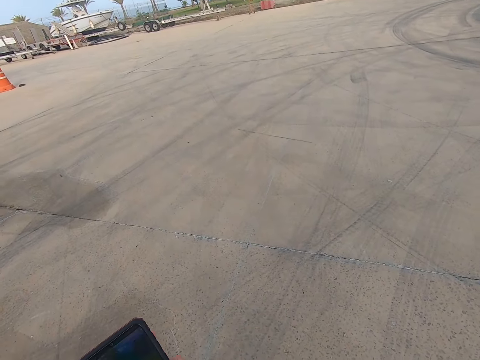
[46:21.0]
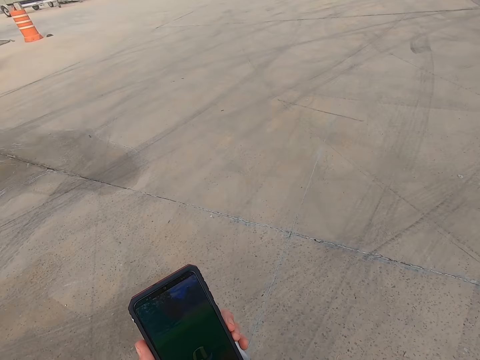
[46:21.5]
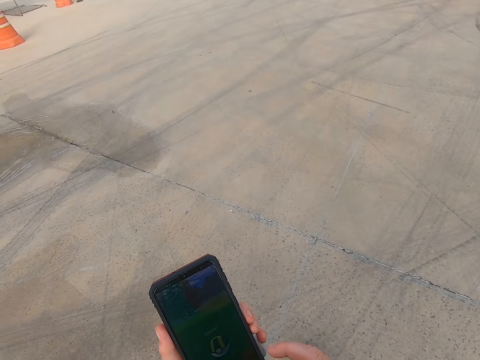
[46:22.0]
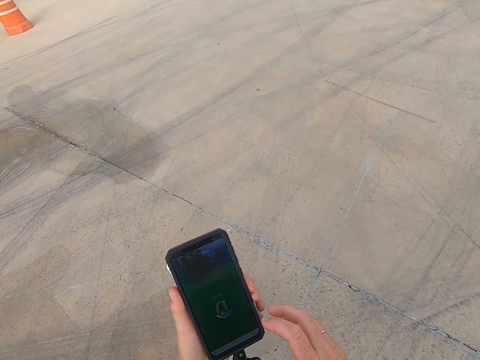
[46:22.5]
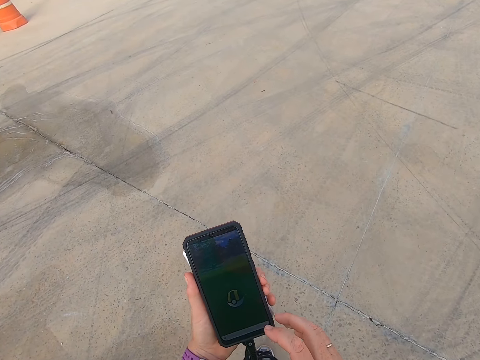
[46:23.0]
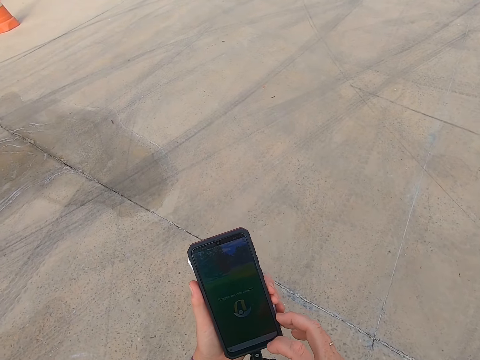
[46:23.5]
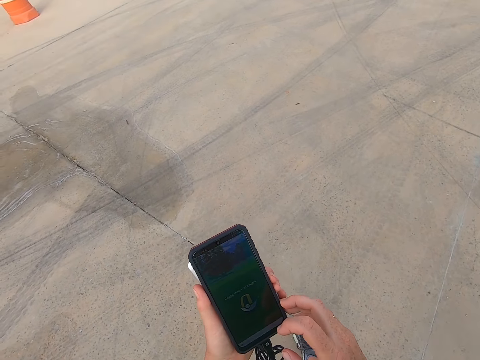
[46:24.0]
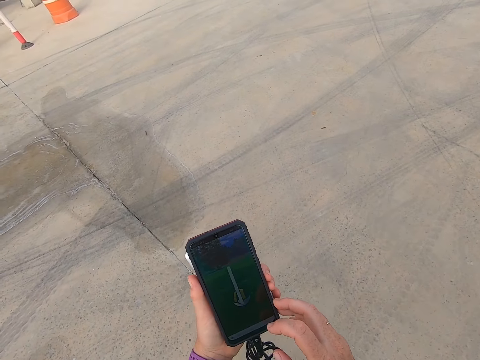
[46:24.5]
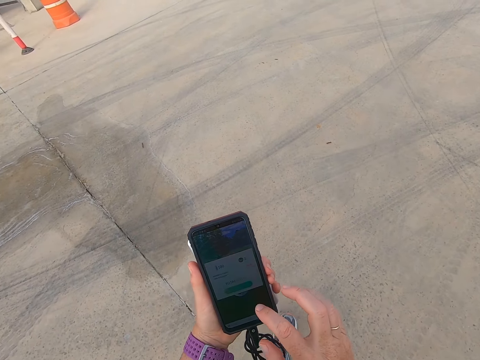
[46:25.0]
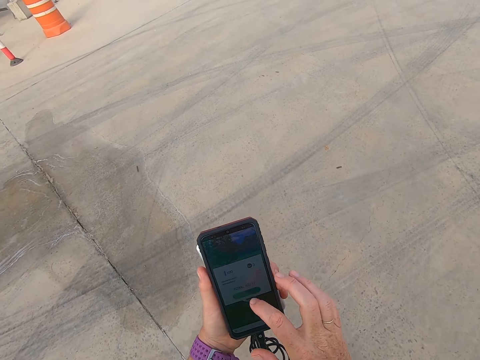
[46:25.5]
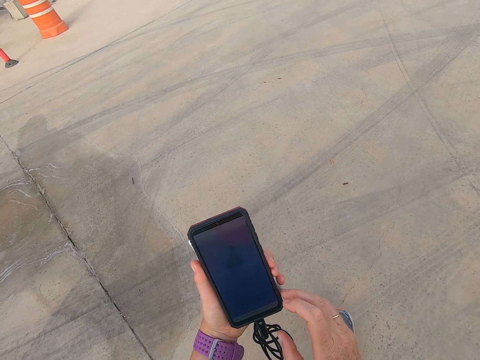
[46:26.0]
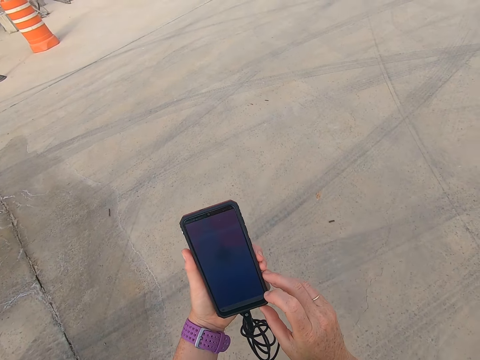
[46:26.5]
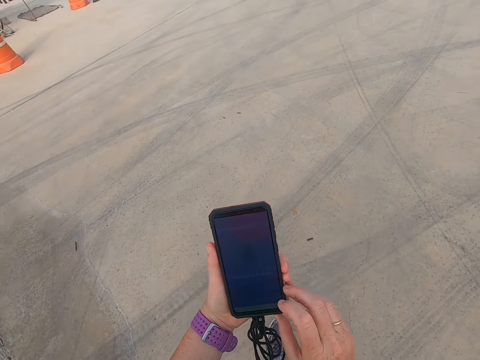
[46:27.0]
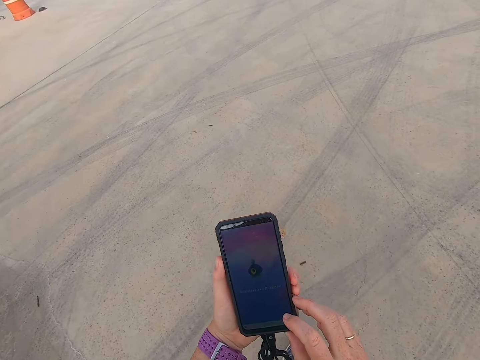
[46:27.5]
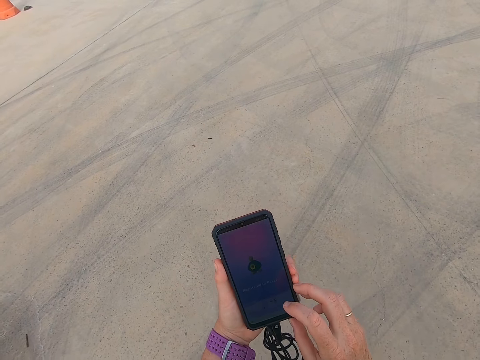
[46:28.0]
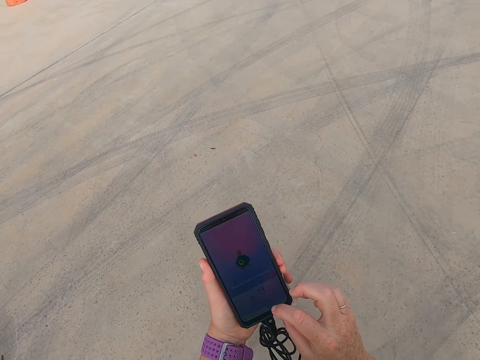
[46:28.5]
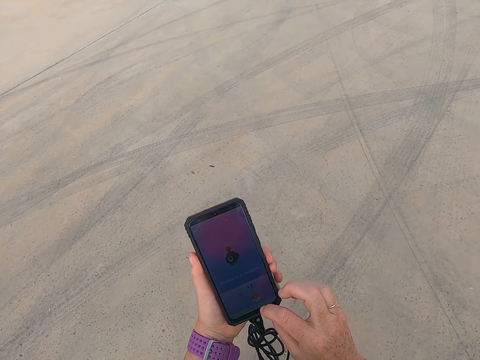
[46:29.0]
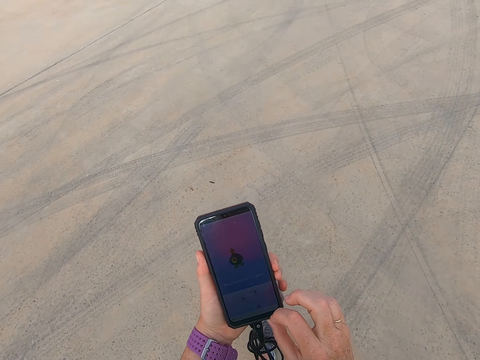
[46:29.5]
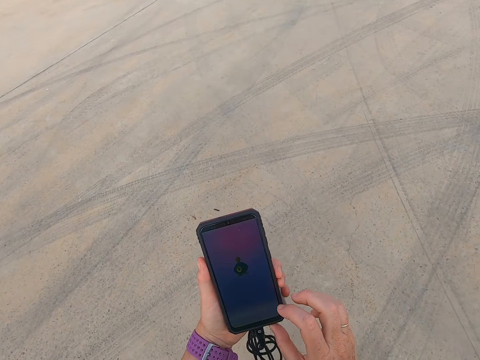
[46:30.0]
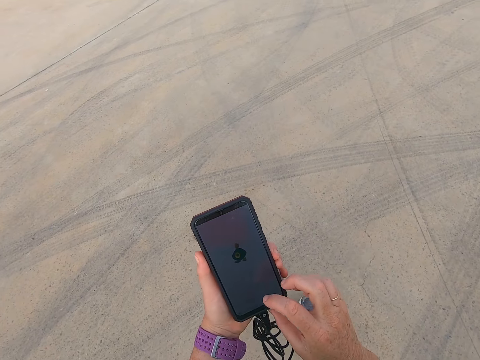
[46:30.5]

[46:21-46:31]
The camera wearer plays a game with the cell phone.

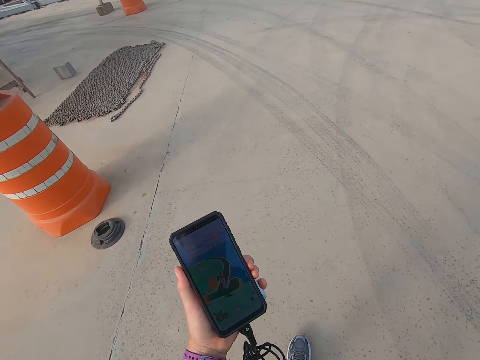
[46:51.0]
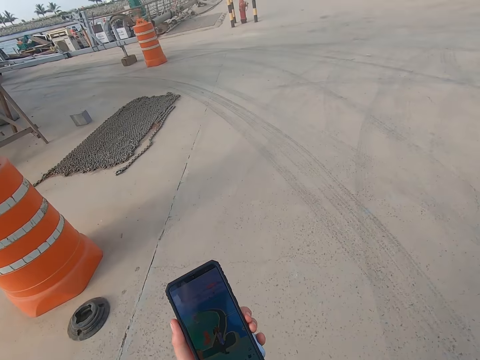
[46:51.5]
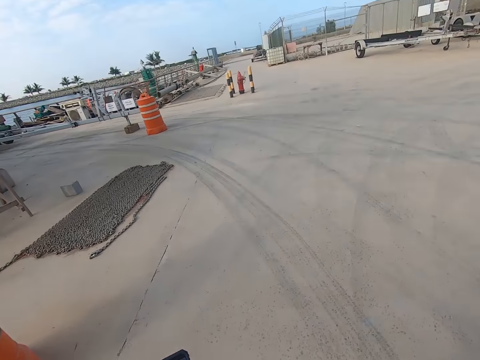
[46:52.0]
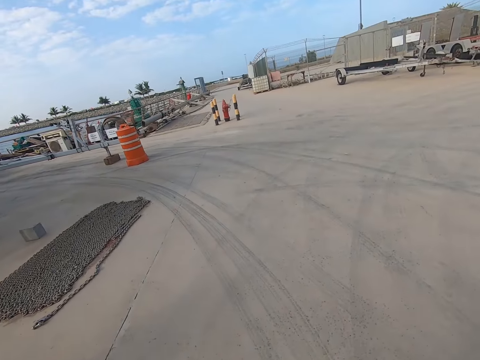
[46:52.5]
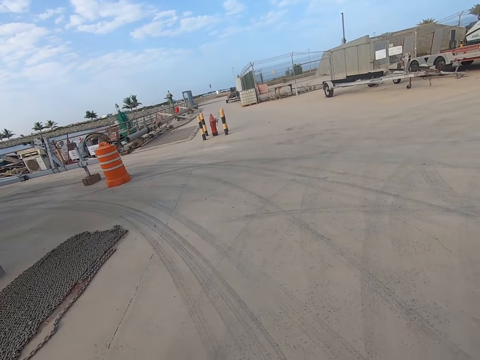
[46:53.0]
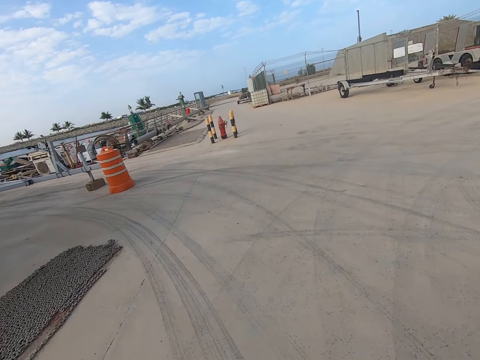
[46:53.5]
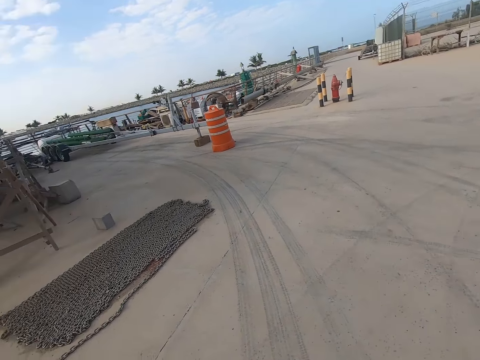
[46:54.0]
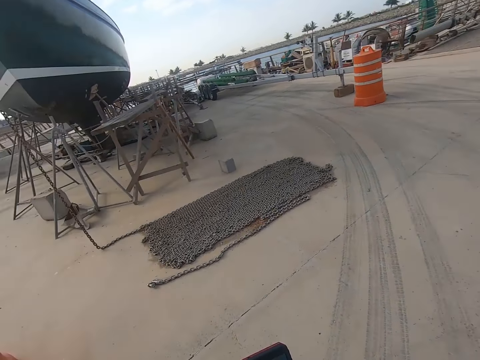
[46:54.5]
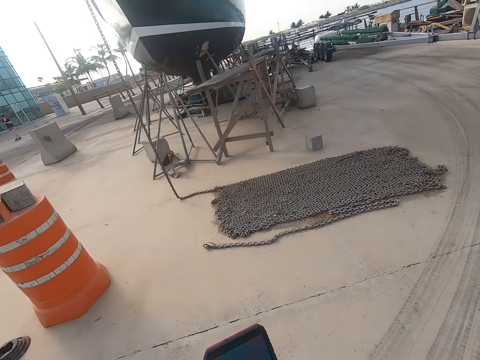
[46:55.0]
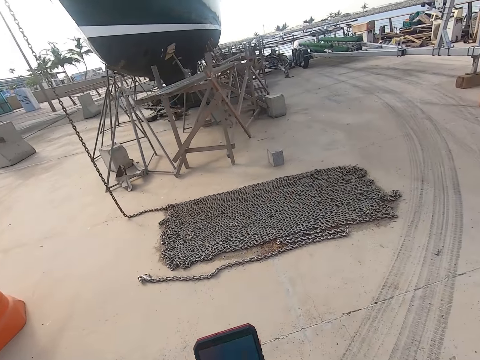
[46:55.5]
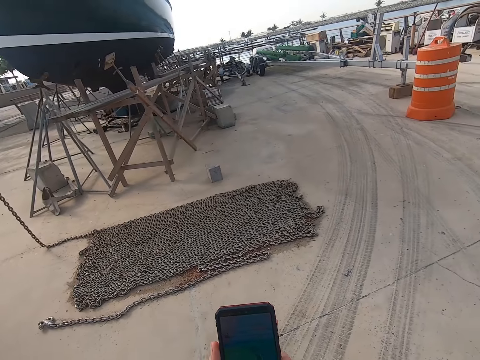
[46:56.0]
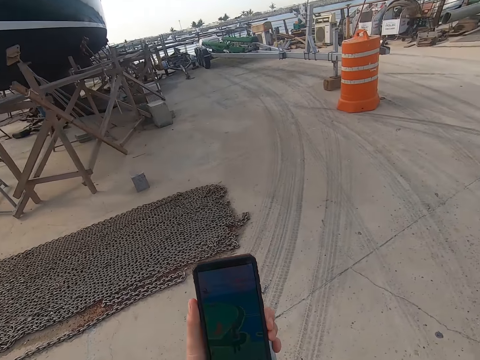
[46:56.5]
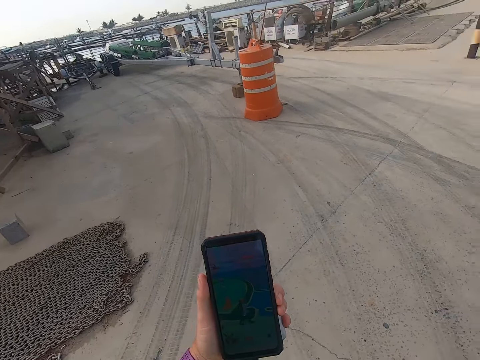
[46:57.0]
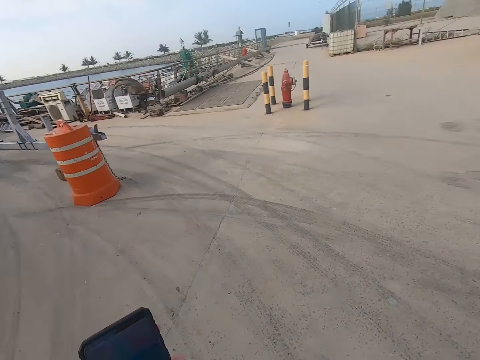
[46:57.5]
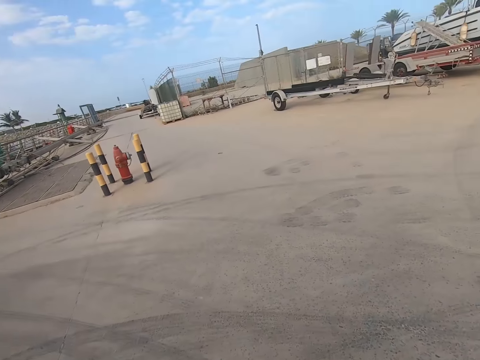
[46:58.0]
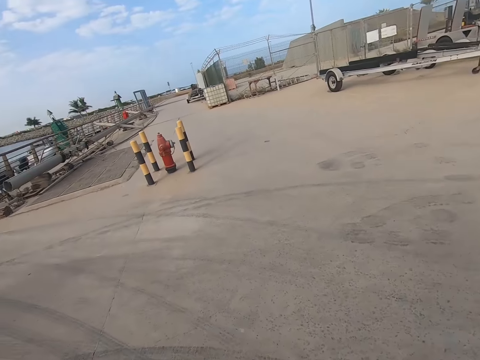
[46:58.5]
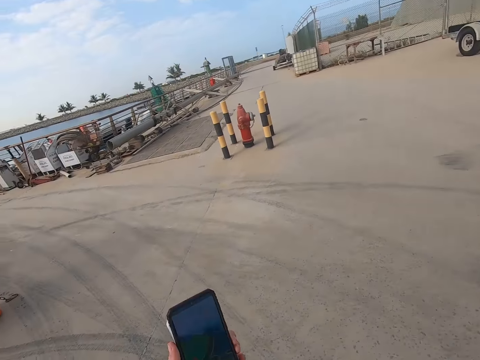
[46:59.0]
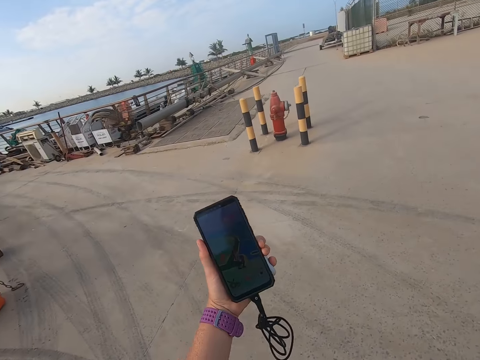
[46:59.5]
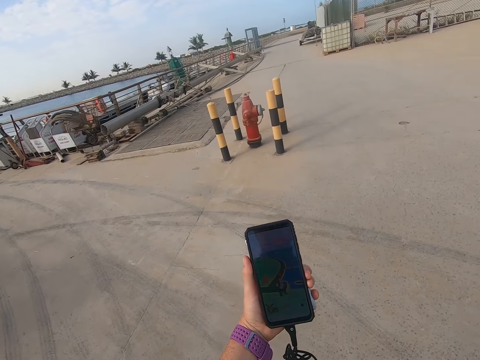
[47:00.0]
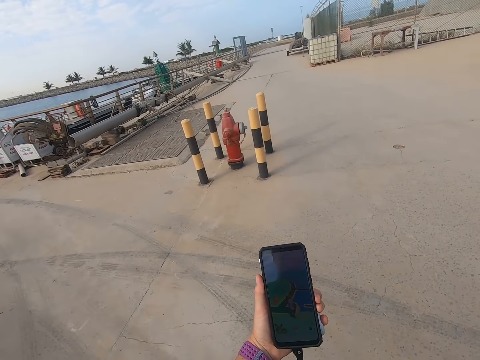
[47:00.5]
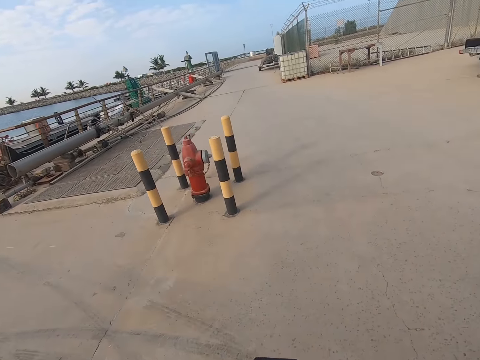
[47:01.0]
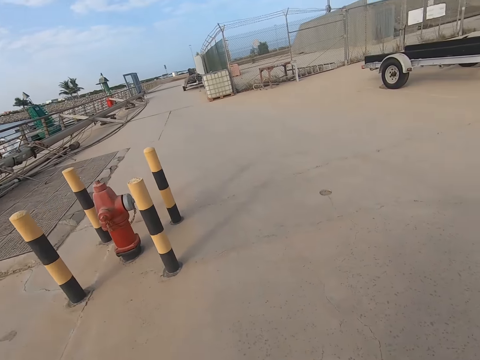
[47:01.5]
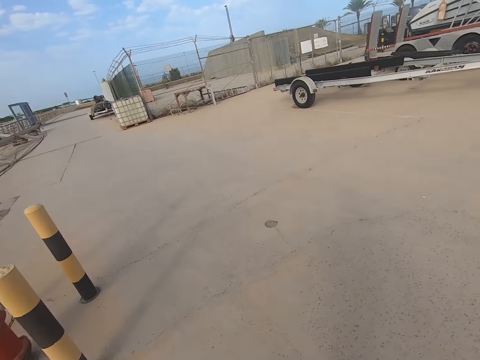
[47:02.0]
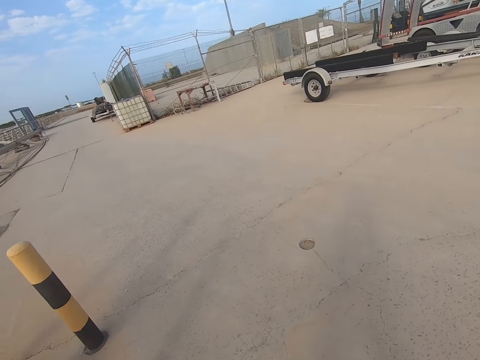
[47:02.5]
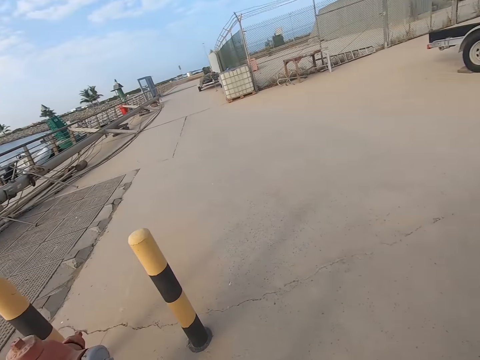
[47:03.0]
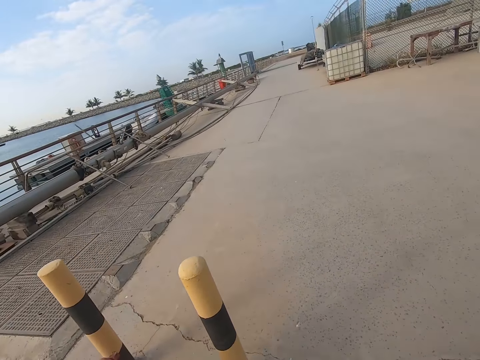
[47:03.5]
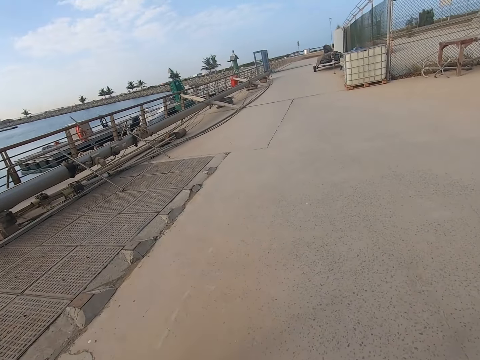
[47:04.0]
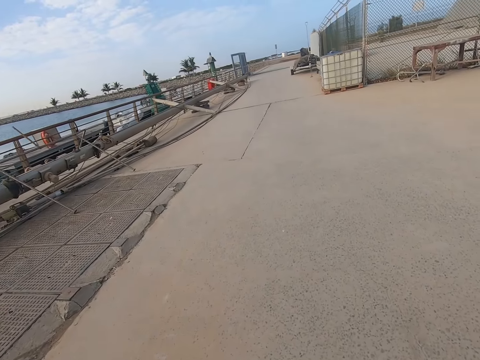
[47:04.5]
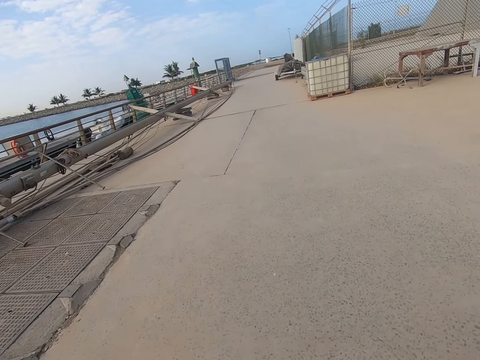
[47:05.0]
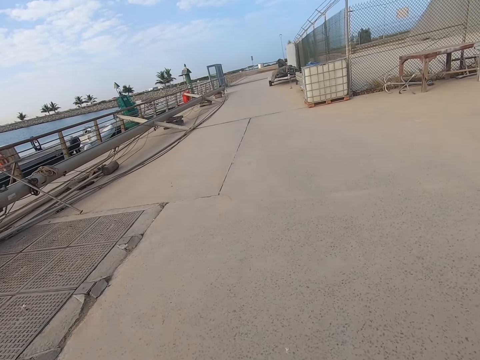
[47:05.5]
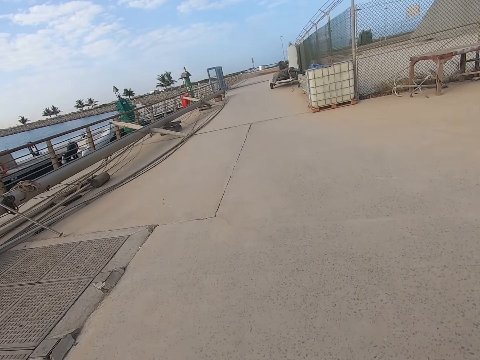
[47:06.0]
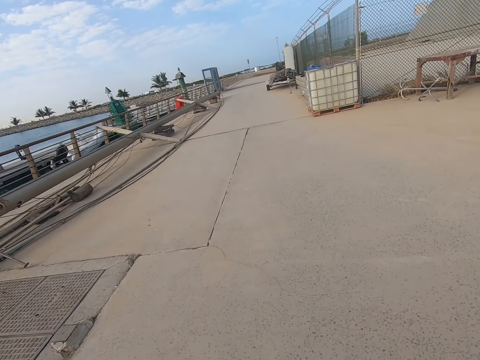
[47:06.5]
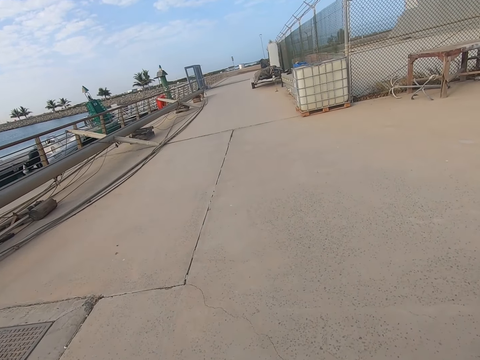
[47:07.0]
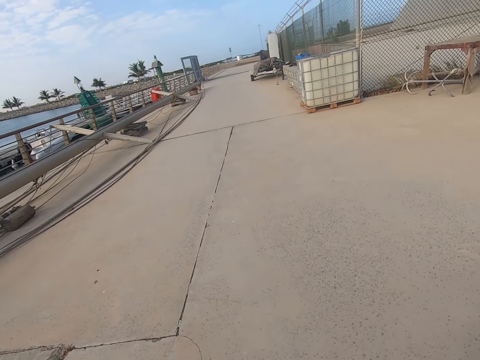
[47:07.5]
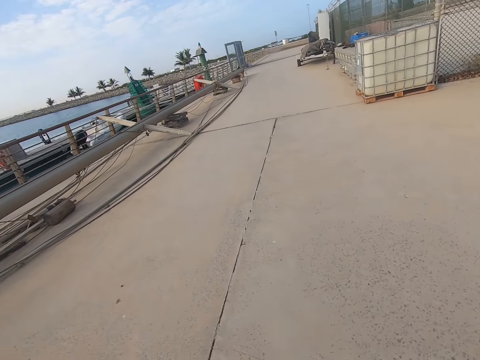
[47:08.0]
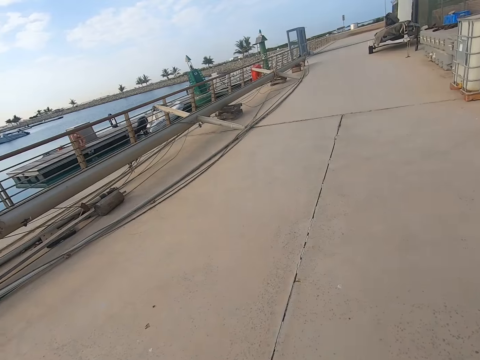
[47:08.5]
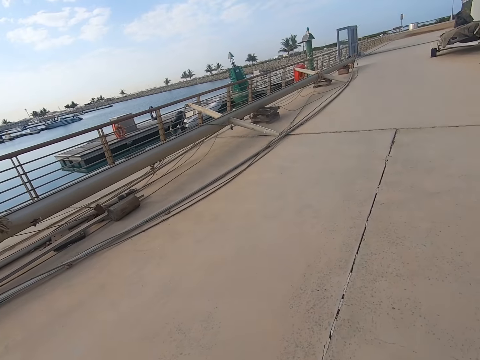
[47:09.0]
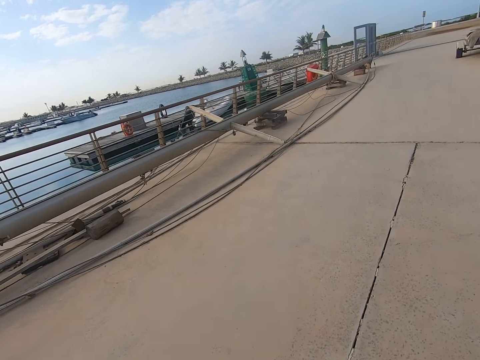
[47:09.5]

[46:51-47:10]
The camera wearer walks on the beach park. They play a game with the cell phone. They walk on the beach park. They play a game with the cell phone. They walk across a bridge.
